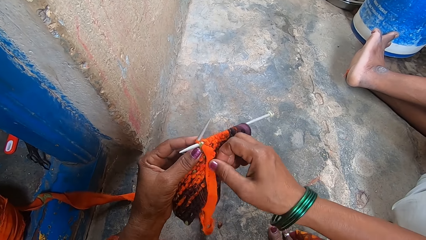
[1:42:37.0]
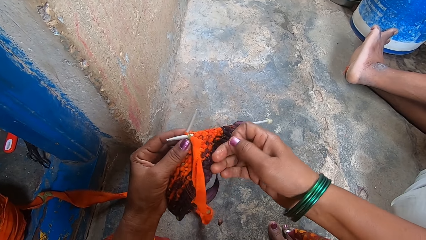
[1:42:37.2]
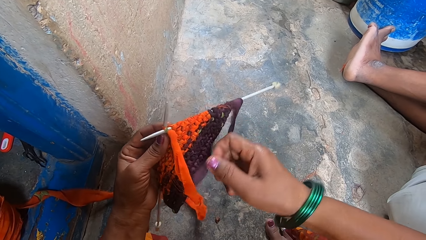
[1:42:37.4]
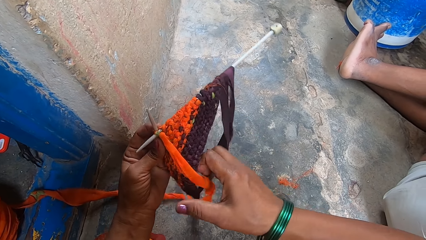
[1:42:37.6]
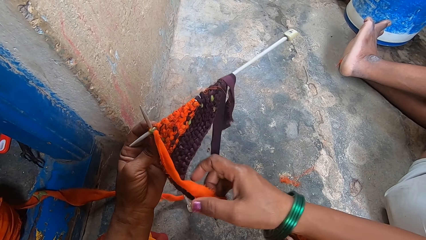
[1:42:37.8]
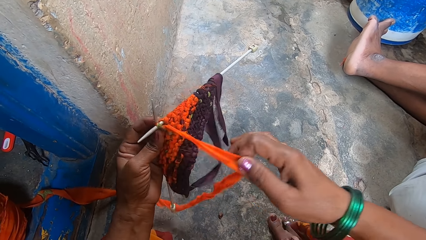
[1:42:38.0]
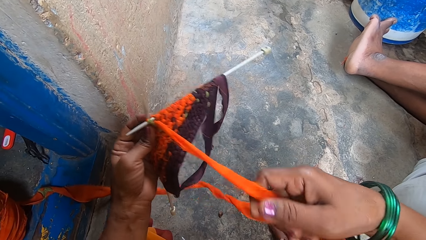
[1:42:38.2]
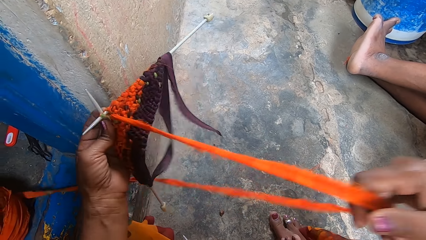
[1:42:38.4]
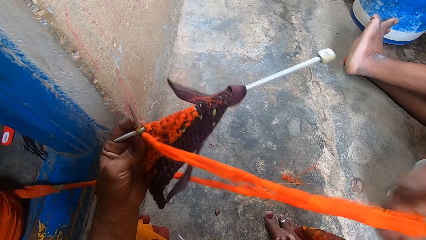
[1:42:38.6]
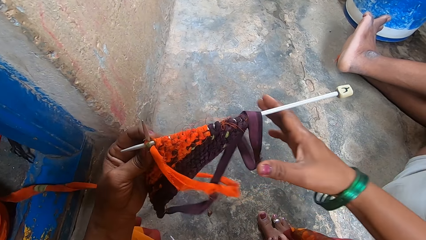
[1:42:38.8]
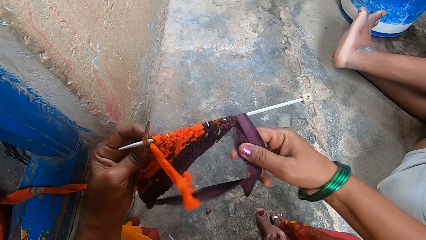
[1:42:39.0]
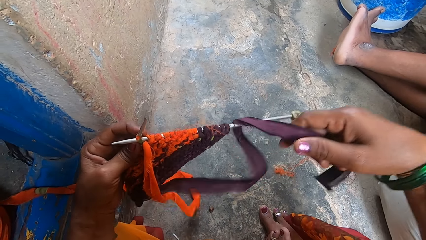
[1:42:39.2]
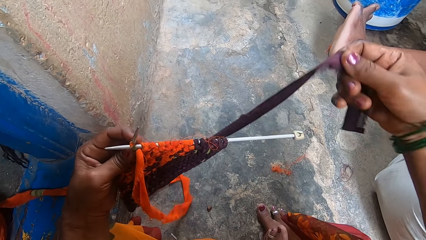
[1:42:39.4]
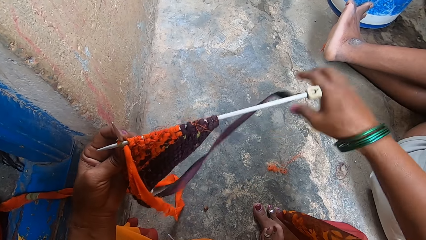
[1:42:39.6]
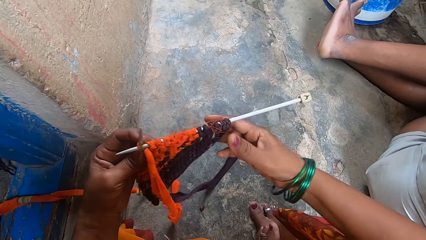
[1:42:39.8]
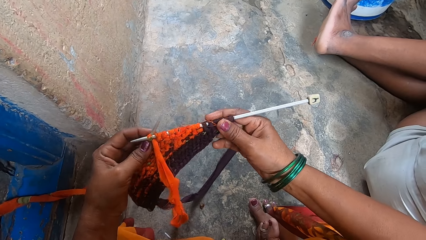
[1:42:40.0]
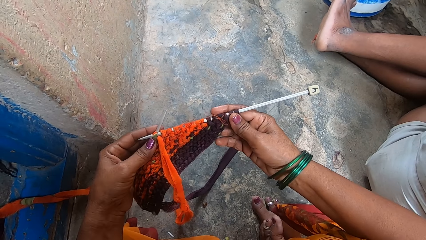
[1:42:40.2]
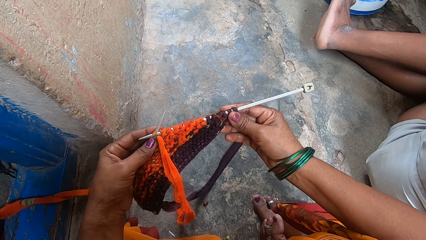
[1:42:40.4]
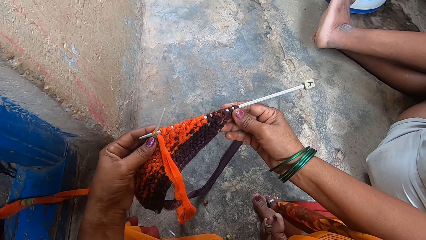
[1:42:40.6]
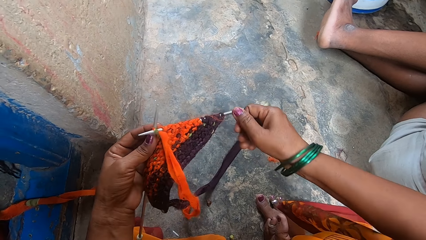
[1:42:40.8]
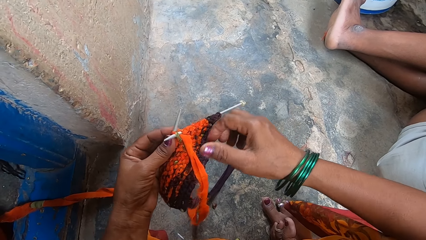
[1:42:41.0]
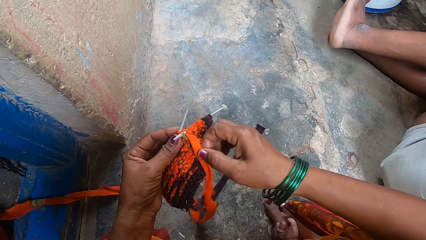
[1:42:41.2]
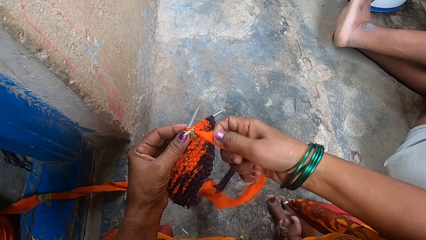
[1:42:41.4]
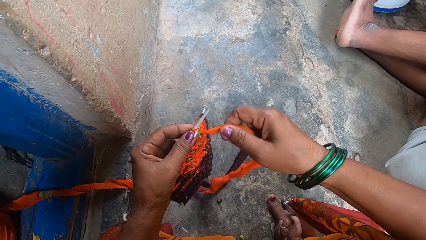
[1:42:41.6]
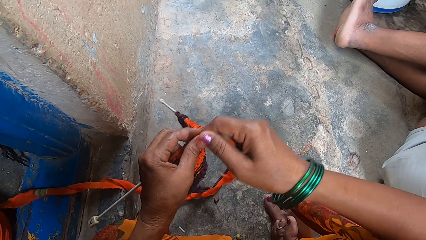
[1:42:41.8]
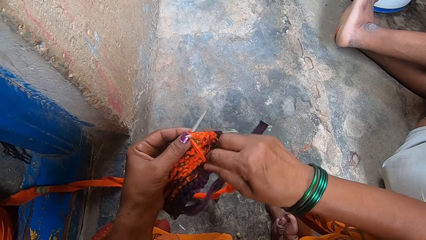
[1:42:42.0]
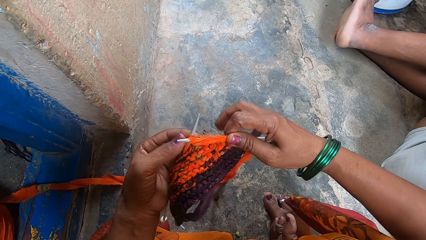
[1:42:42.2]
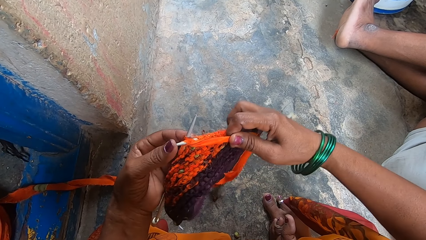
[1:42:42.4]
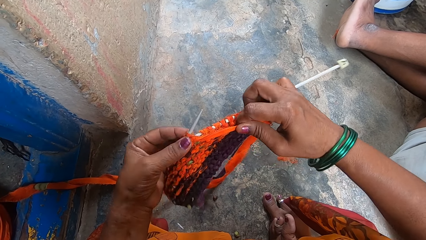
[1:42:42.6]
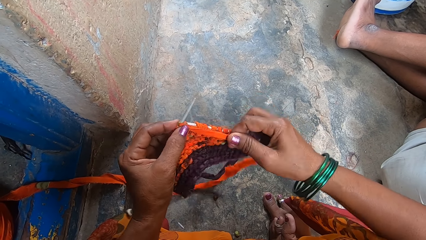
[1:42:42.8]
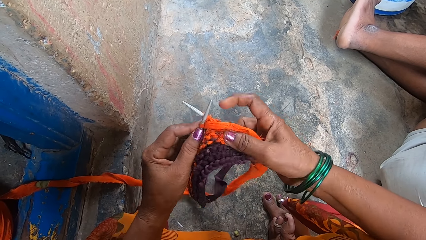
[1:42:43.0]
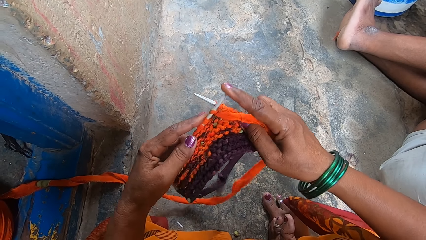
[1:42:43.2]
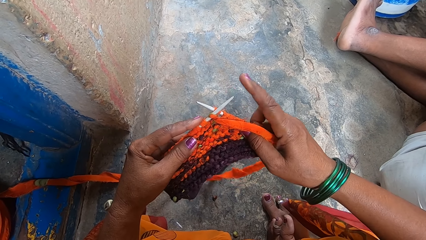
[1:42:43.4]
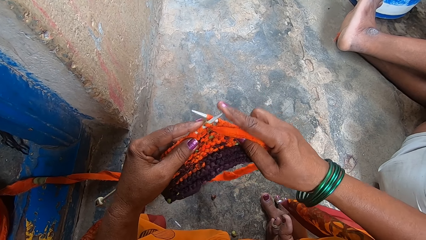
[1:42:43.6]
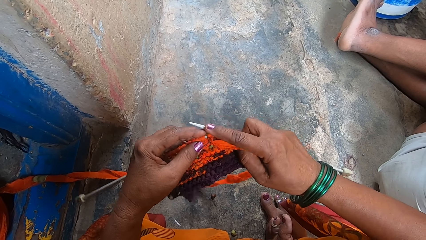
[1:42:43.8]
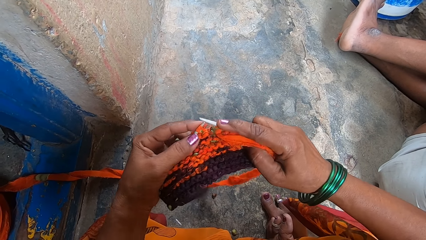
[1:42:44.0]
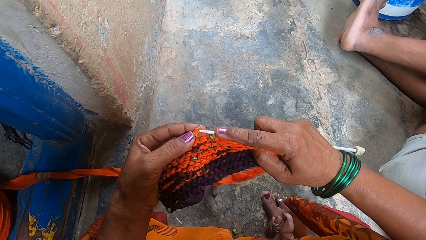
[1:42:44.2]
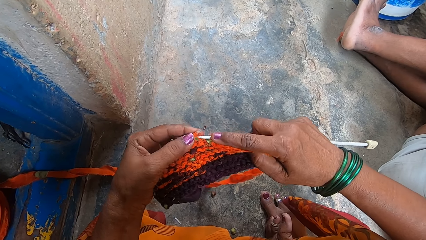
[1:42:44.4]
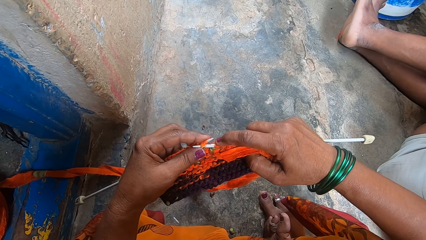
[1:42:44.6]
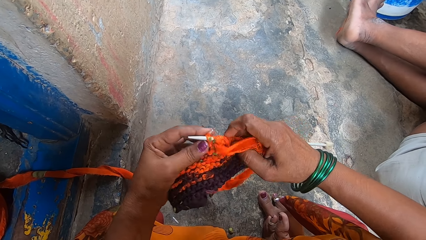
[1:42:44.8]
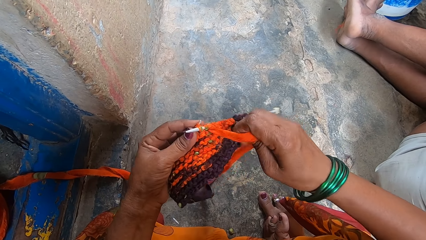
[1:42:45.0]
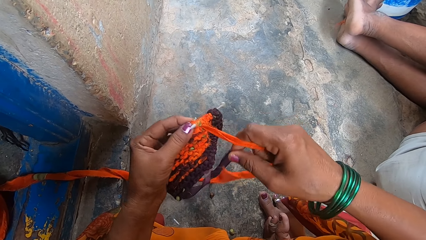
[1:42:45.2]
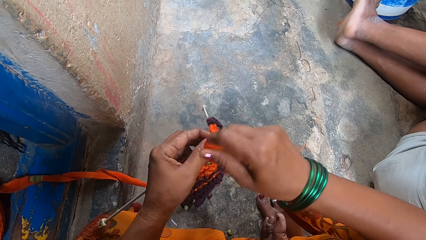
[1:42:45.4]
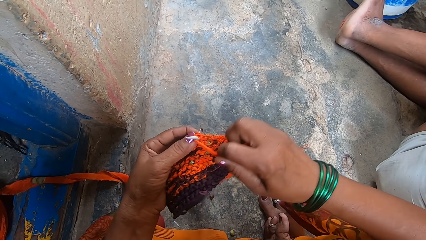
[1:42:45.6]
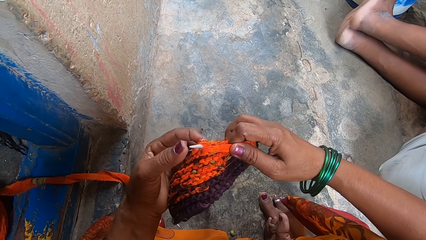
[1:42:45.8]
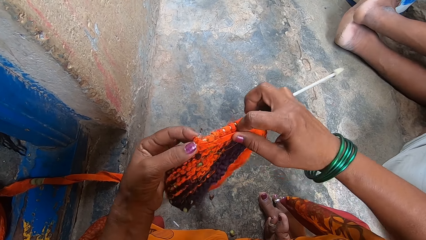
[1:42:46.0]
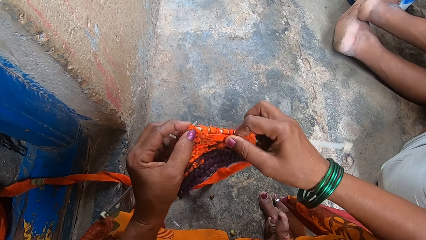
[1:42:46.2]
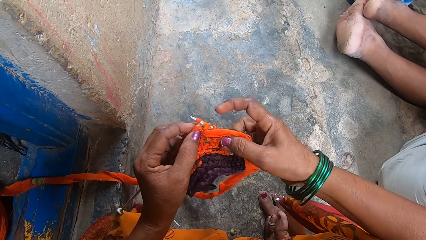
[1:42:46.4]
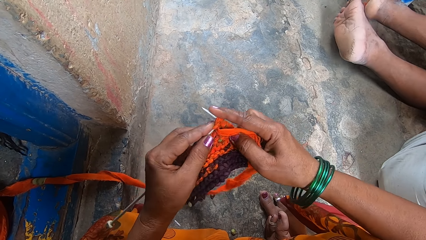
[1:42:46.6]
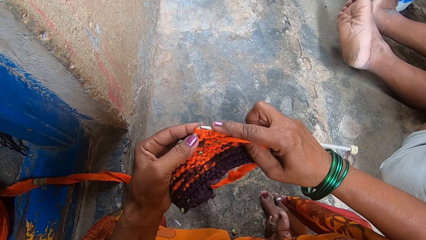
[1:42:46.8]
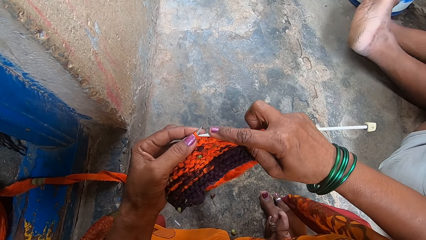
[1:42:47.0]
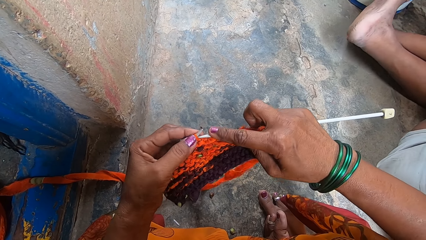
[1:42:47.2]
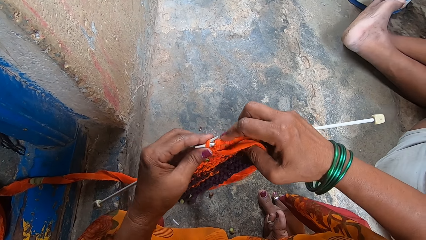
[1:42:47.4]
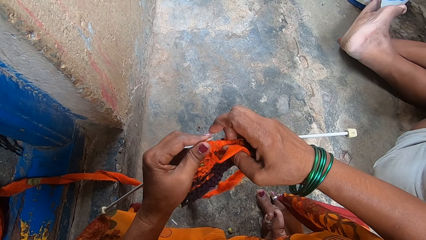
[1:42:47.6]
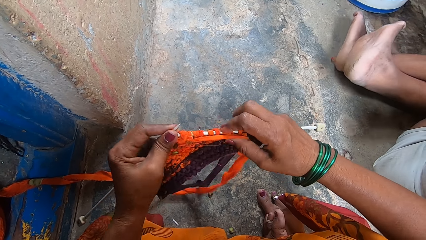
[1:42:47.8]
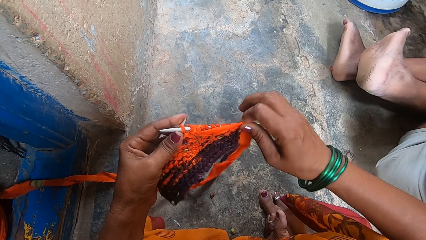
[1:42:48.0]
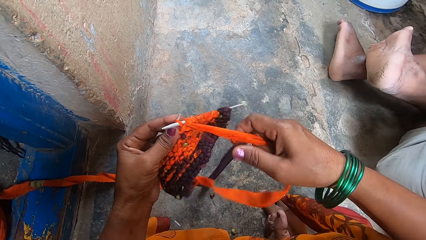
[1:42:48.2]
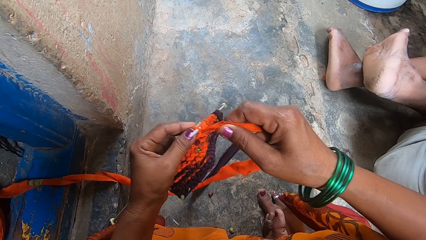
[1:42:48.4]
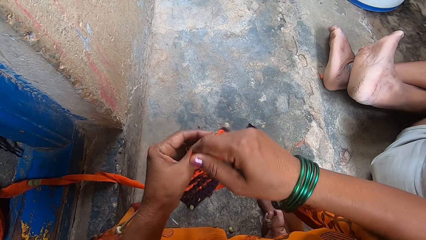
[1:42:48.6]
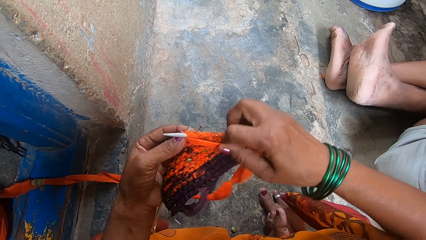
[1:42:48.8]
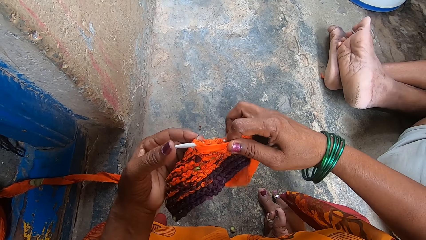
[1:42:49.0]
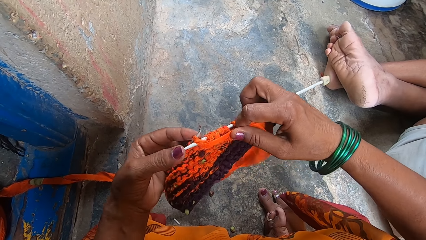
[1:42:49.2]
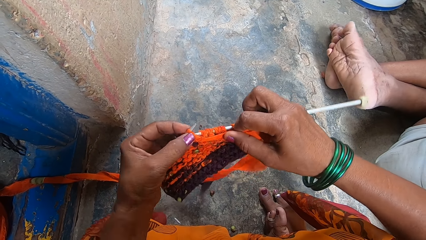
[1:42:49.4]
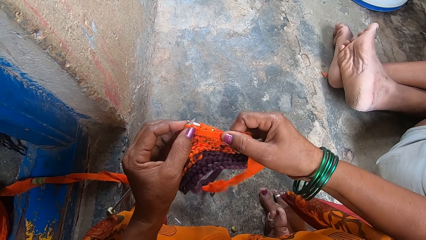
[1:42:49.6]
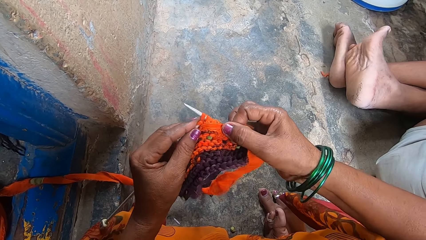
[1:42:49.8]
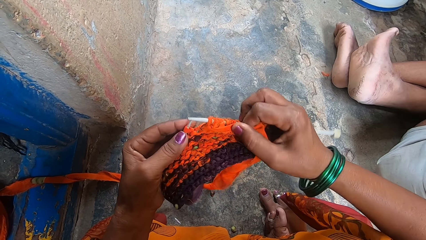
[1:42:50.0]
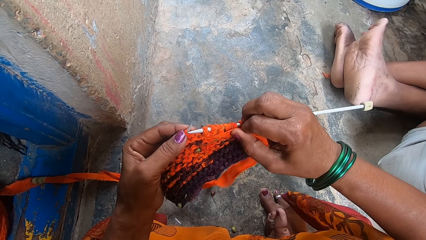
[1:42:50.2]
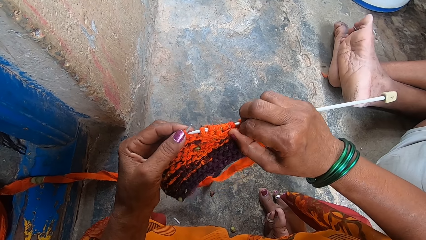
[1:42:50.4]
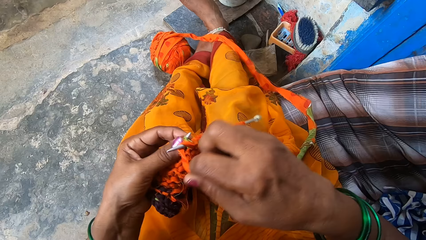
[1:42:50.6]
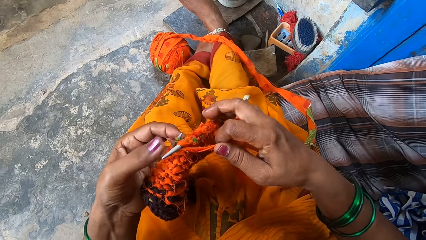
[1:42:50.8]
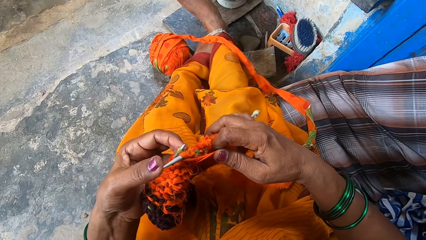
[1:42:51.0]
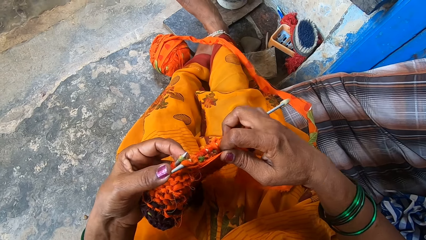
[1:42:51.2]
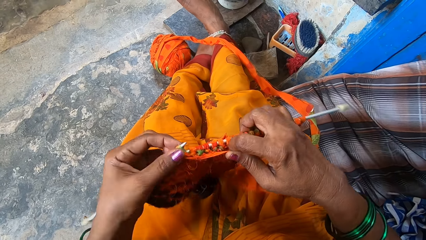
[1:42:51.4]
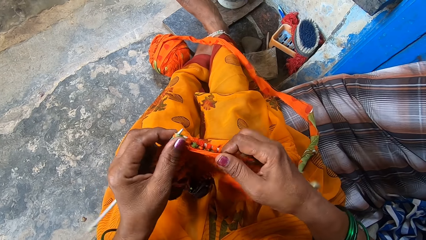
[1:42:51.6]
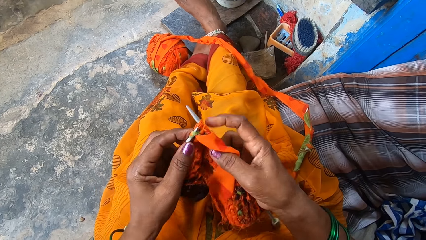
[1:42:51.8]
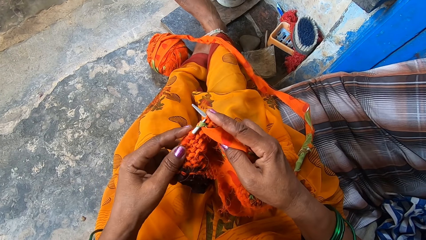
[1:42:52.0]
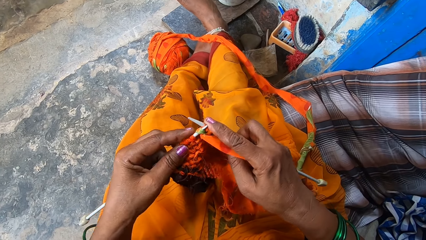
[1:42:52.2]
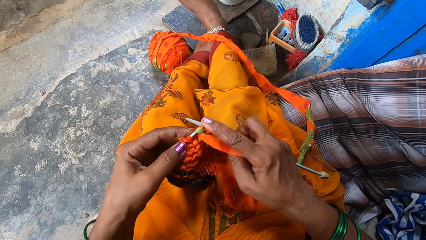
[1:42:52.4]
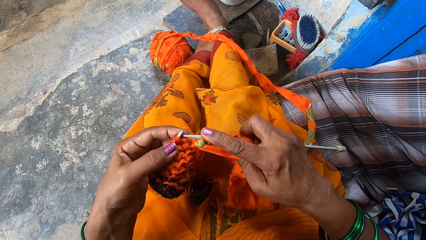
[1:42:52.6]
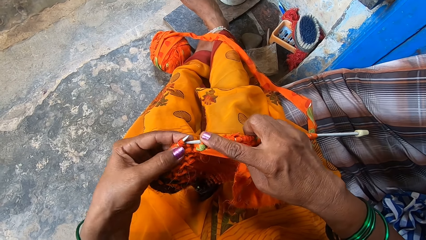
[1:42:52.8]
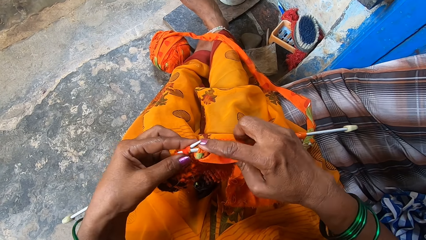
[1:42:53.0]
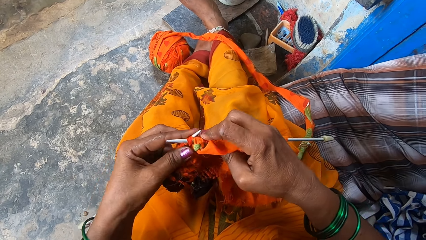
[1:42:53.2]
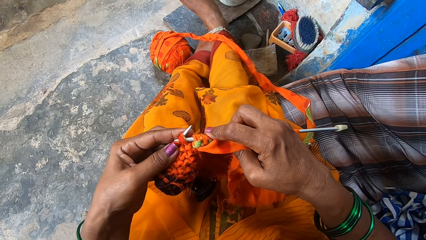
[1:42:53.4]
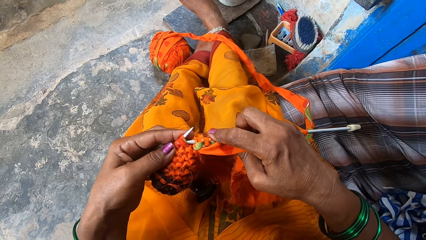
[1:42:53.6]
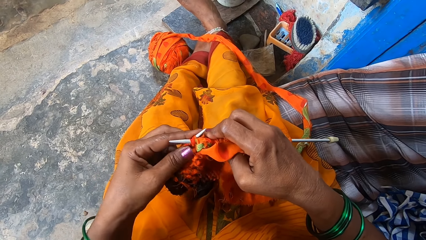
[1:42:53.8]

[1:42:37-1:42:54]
The camera wearer knits the fabrics with the knitting needles. They straighten a piece of cloth. They pull out more fabrics. They knit the fabrics with the knitting needles.
